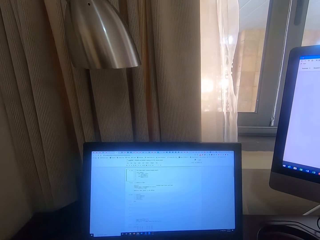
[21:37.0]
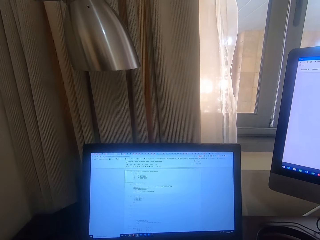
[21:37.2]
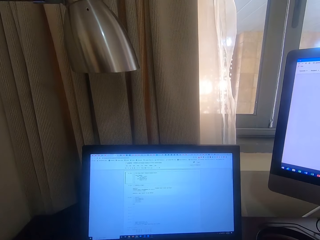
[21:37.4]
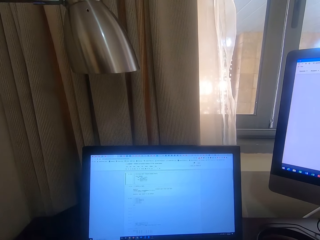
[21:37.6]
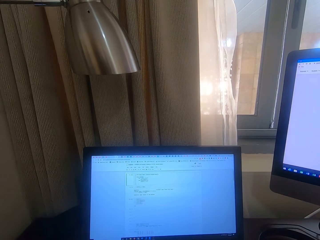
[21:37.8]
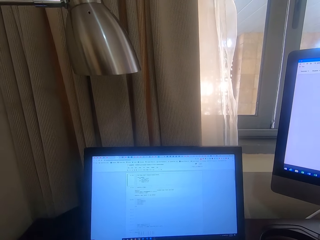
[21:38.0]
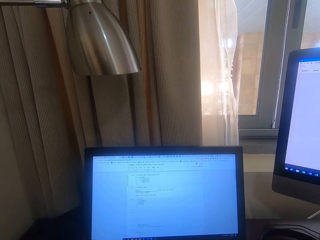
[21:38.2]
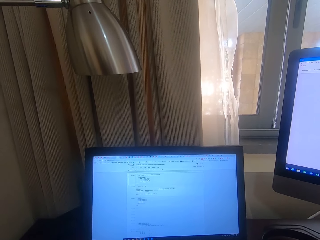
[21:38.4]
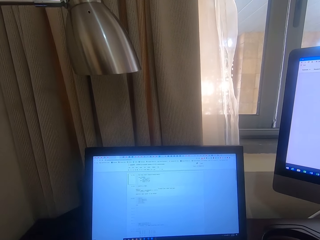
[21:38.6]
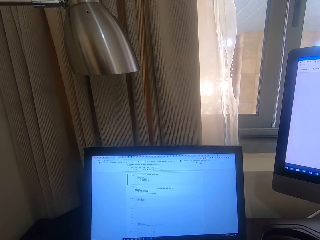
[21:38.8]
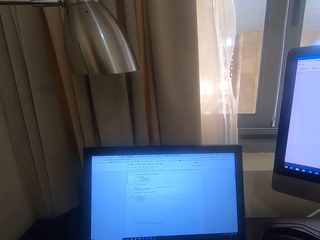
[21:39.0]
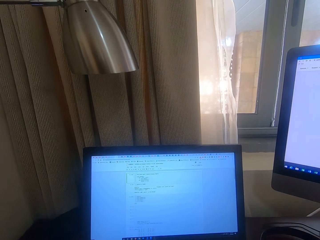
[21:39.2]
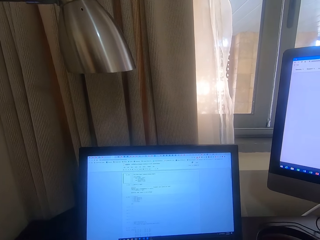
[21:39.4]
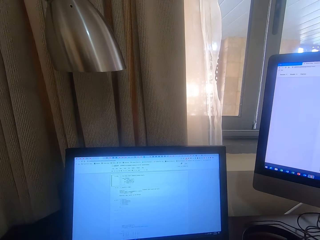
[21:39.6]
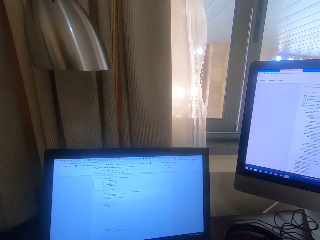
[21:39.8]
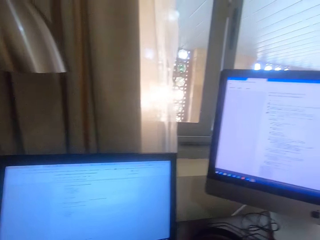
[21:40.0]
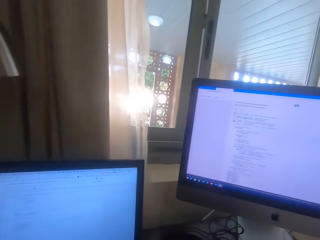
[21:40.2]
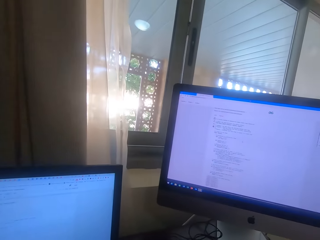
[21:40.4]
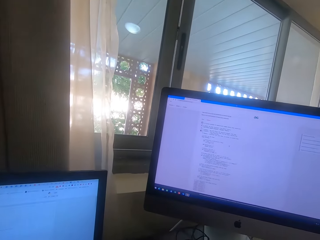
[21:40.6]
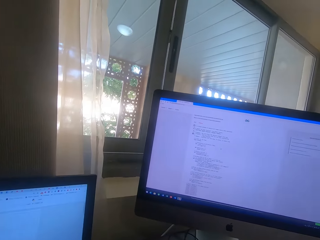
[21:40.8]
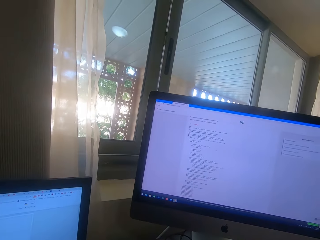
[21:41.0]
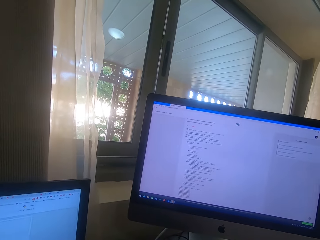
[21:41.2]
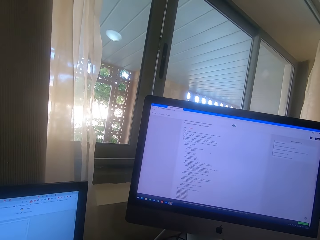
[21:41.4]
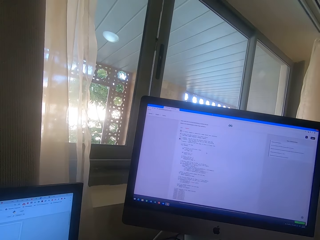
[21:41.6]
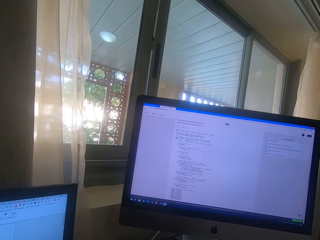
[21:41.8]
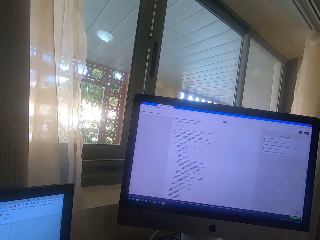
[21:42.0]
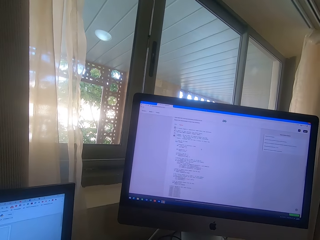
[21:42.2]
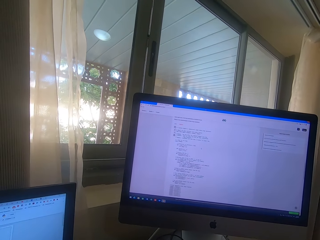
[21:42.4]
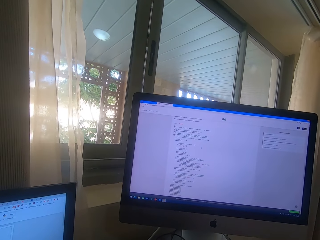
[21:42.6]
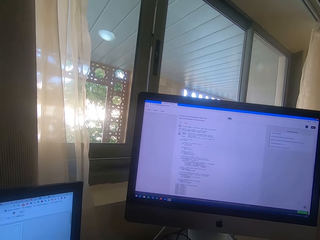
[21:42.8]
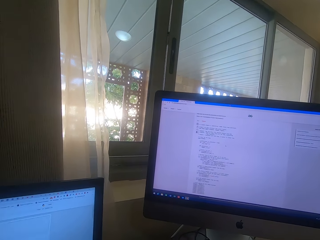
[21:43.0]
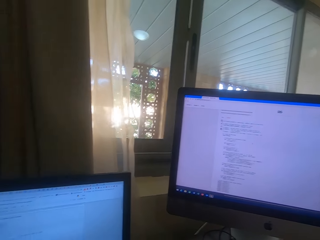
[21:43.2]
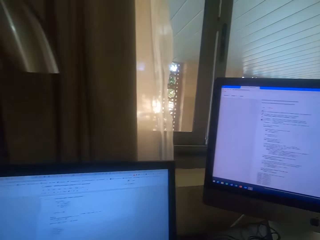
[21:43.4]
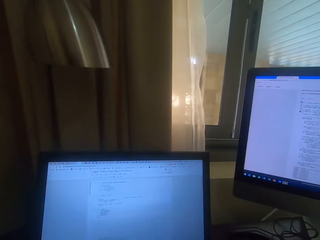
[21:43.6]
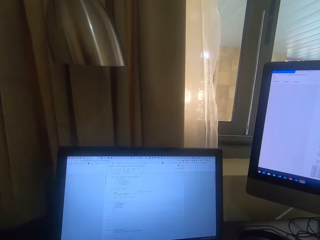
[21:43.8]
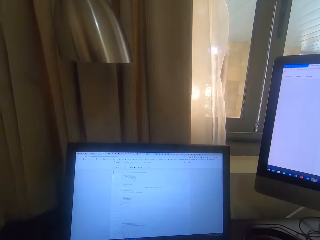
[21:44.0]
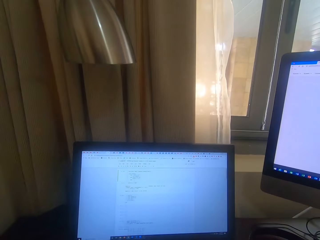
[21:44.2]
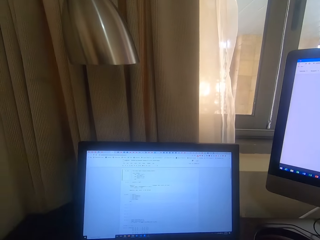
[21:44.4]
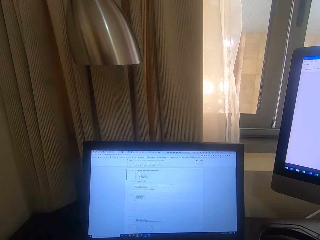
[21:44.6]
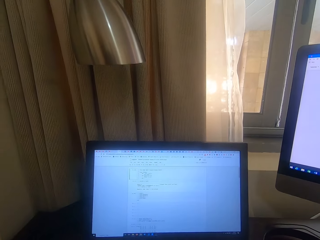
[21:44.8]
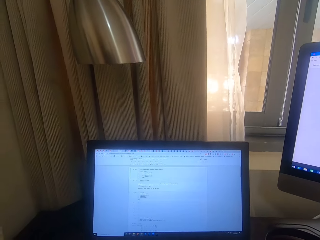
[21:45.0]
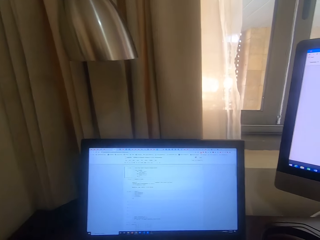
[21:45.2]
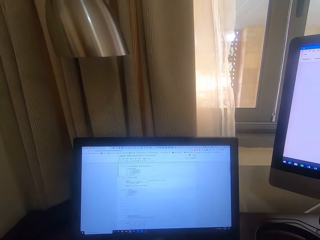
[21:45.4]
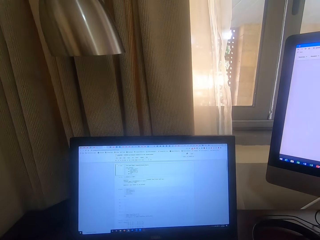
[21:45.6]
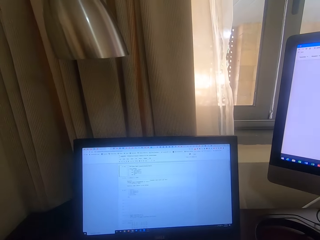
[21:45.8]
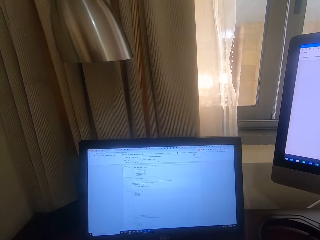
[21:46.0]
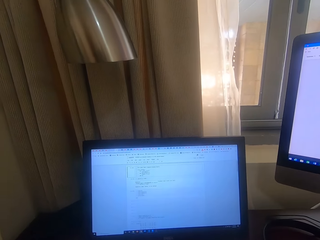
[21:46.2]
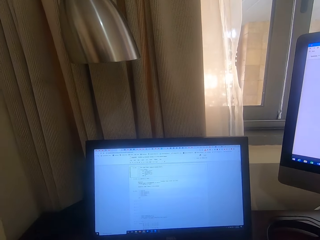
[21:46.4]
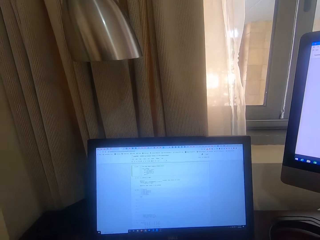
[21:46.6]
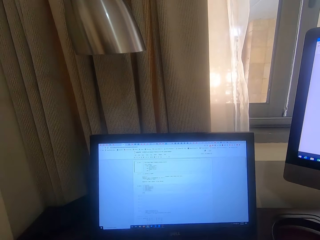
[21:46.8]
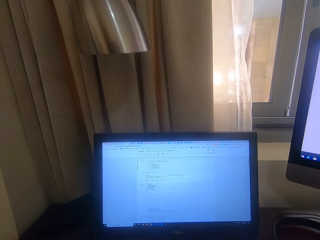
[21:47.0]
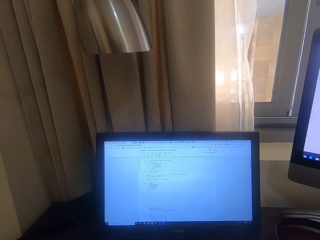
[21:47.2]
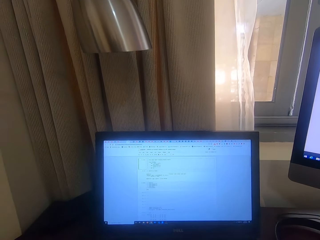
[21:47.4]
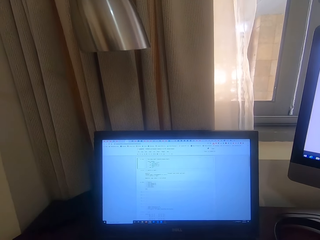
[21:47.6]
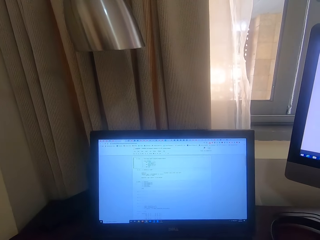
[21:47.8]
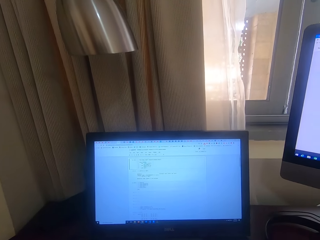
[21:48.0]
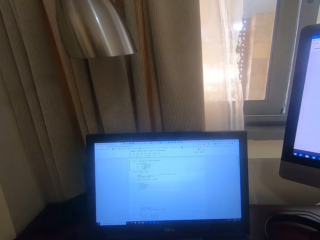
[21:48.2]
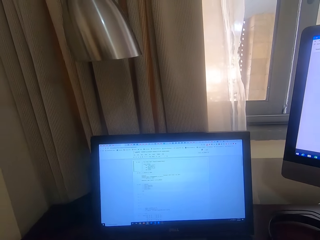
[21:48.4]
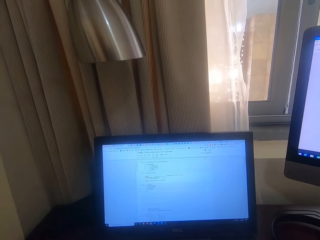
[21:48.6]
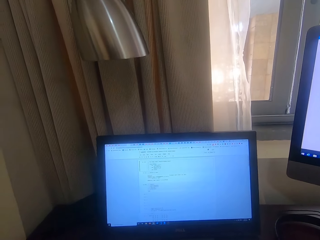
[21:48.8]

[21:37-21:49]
The camera wearer scrolls on the computer.

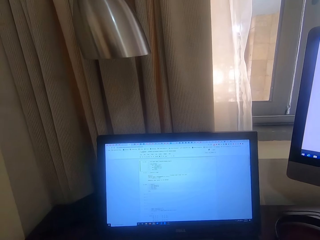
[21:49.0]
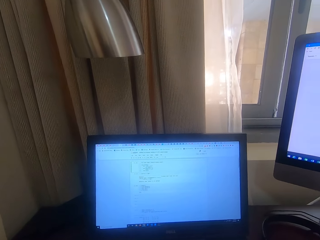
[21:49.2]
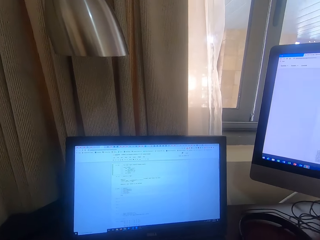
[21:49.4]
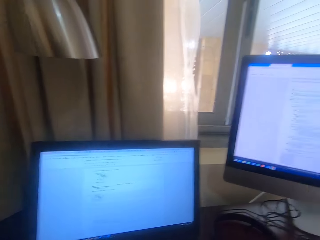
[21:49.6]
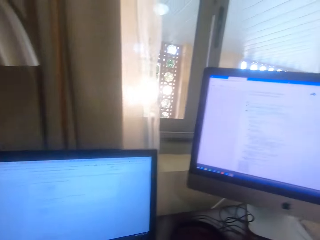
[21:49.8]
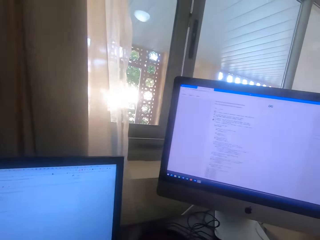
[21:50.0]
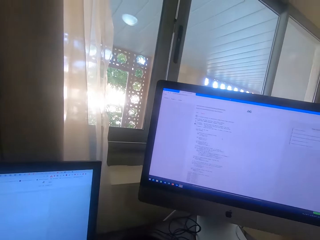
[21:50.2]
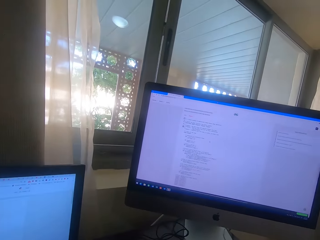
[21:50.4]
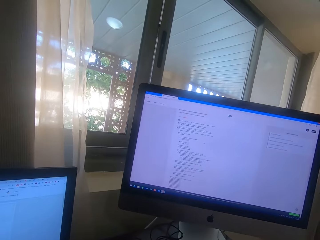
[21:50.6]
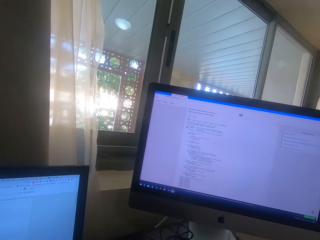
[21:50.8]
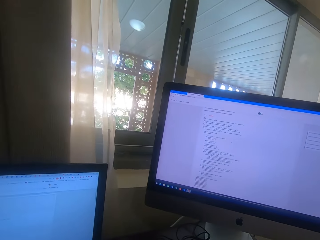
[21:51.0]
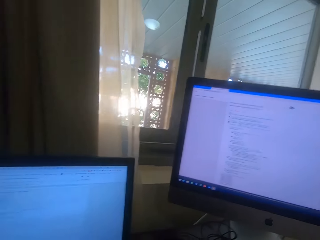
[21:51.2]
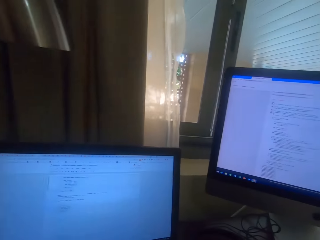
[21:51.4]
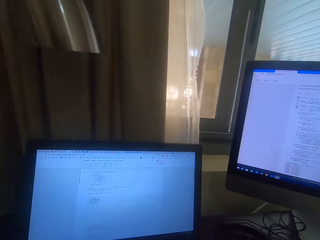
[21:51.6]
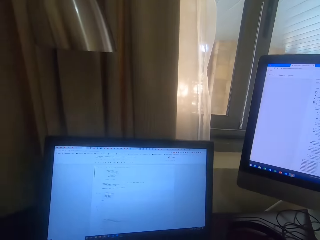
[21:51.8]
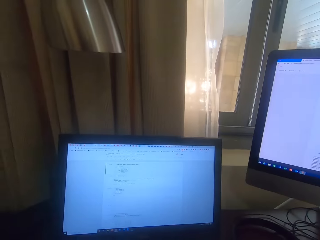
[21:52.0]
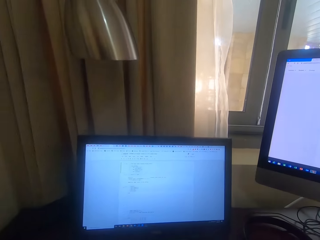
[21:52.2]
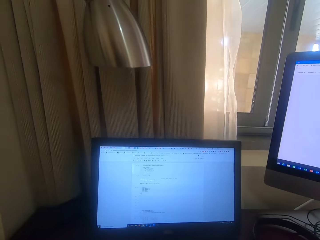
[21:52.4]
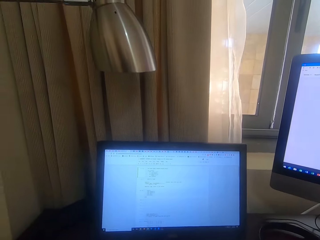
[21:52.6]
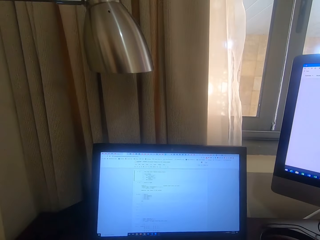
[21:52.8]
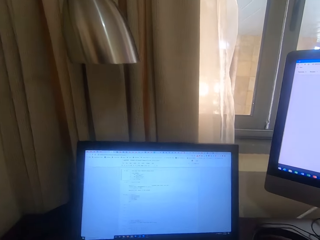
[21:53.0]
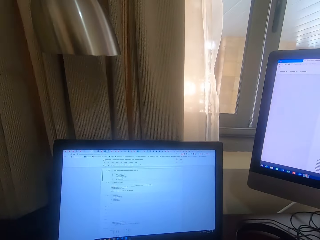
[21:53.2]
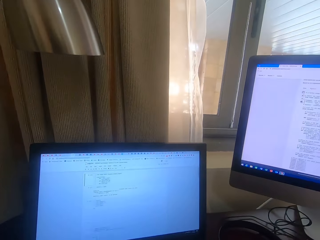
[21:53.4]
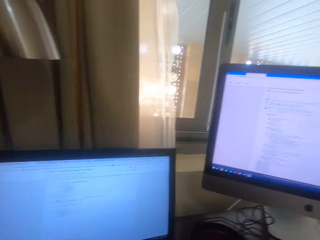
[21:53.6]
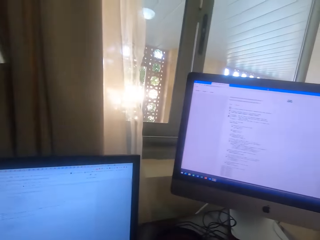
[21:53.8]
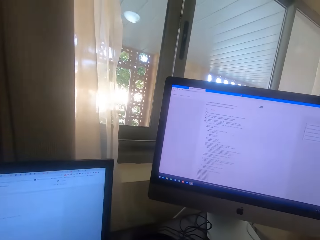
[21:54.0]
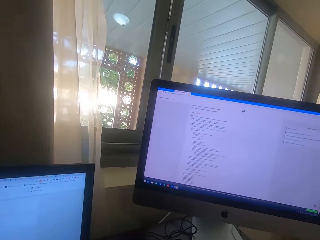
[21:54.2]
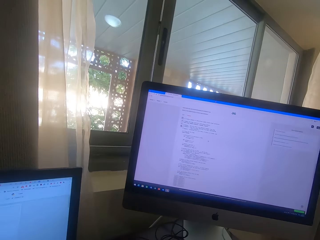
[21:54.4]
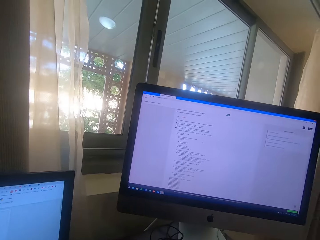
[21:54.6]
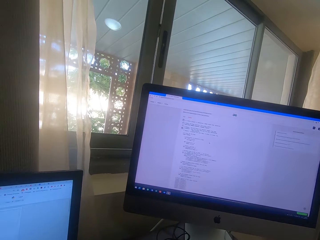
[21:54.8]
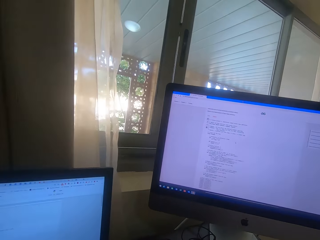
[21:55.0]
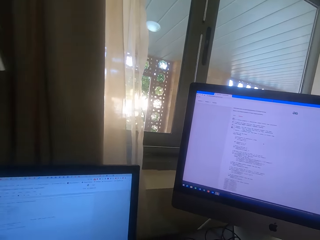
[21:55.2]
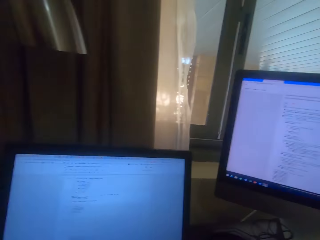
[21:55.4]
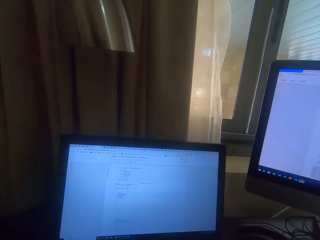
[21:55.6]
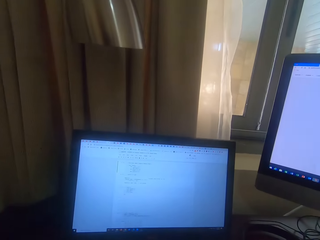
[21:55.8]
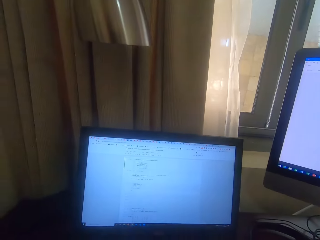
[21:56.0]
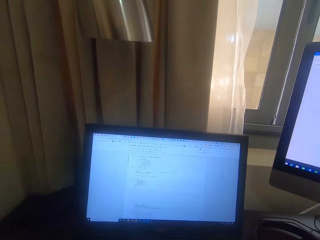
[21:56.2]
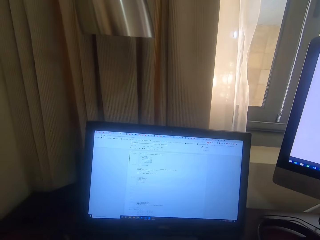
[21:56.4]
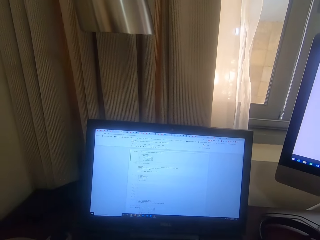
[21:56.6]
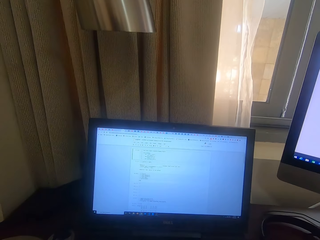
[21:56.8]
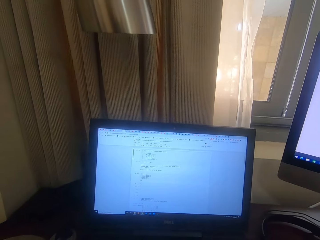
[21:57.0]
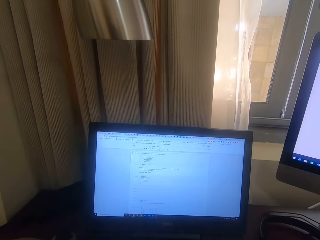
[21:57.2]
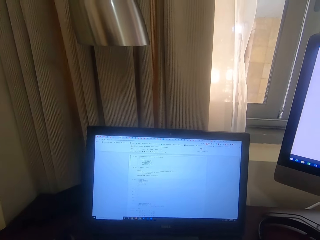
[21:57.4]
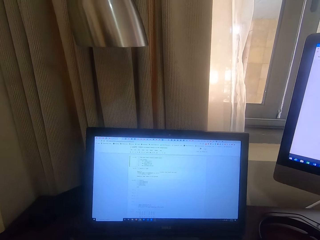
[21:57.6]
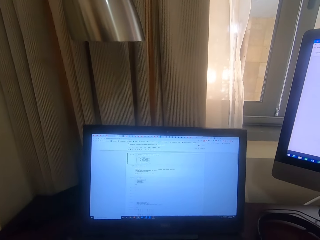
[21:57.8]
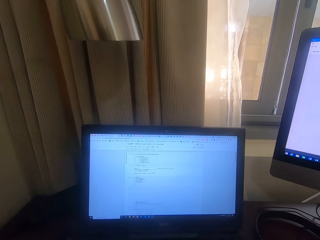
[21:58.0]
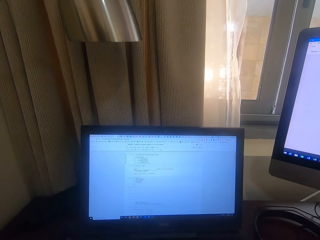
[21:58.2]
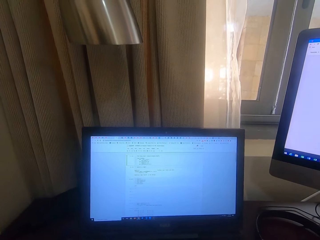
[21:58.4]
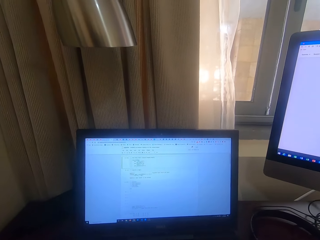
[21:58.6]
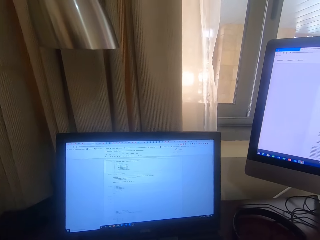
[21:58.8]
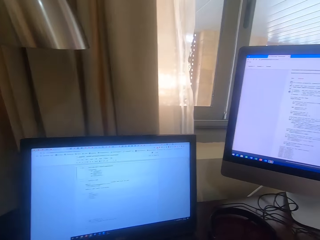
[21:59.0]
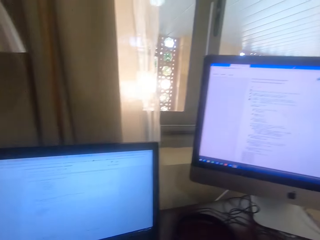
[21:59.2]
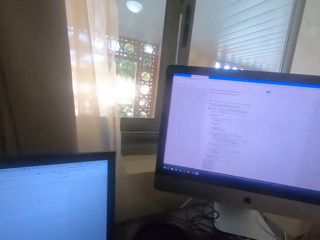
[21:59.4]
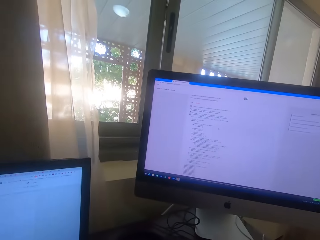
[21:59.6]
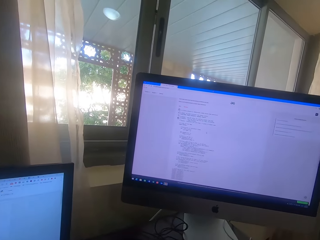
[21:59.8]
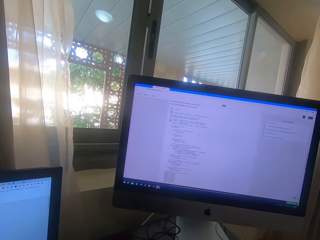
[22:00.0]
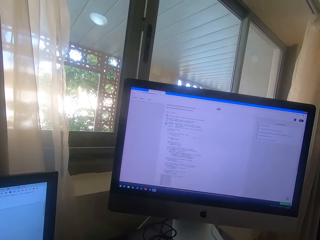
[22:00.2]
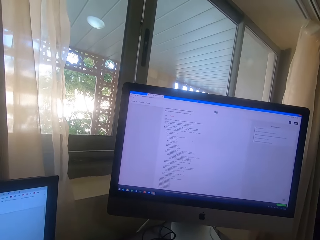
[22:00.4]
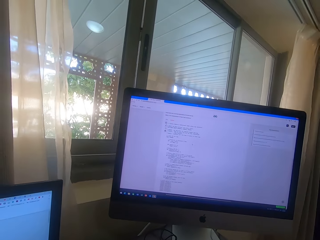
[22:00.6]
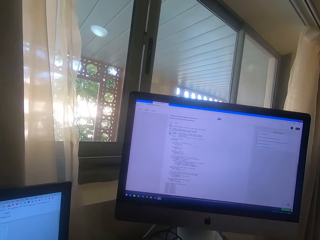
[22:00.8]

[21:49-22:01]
The camera wearer looks at the computer. They scroll on the computer.
